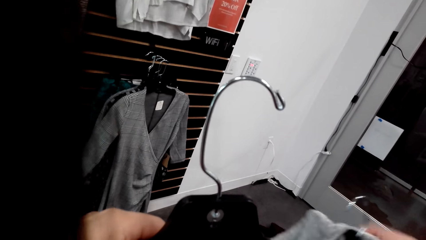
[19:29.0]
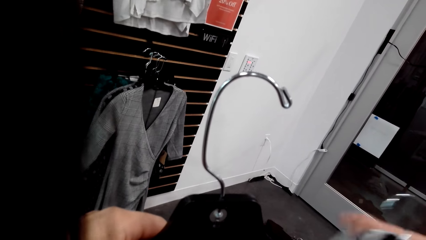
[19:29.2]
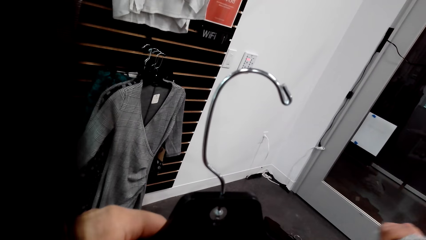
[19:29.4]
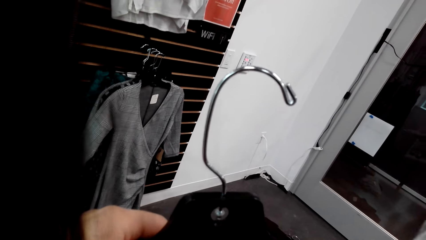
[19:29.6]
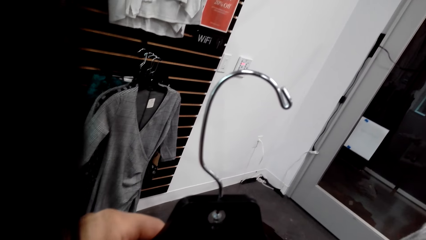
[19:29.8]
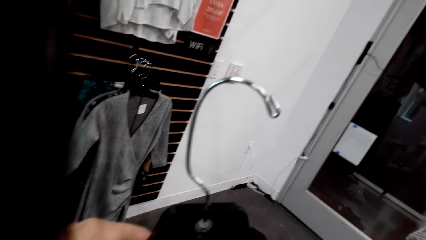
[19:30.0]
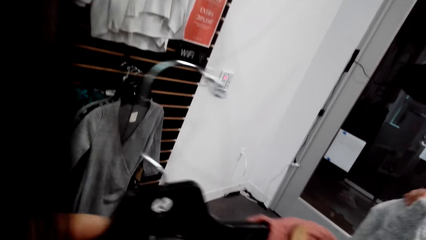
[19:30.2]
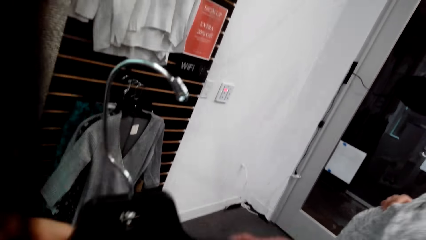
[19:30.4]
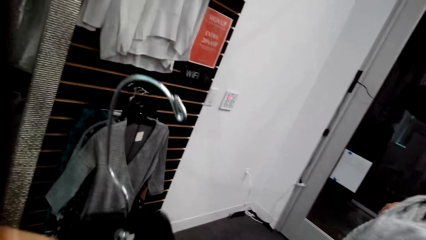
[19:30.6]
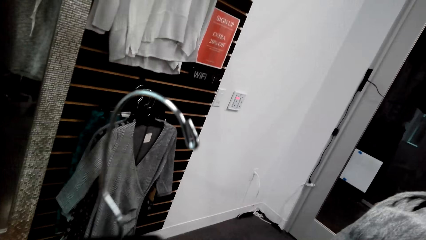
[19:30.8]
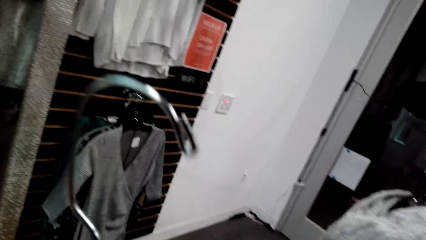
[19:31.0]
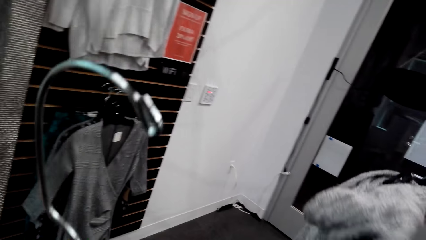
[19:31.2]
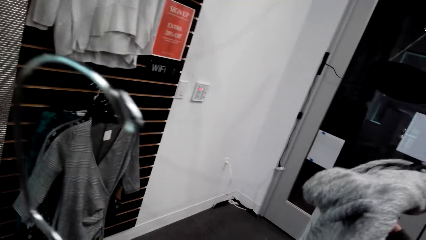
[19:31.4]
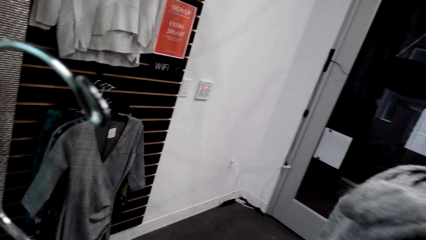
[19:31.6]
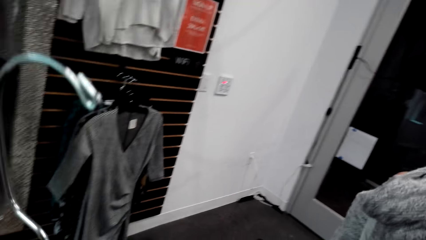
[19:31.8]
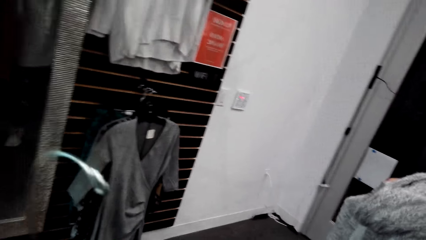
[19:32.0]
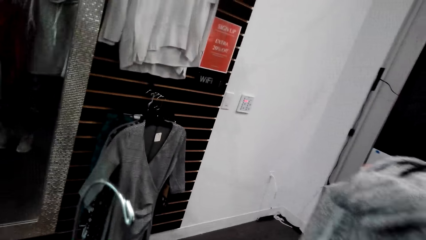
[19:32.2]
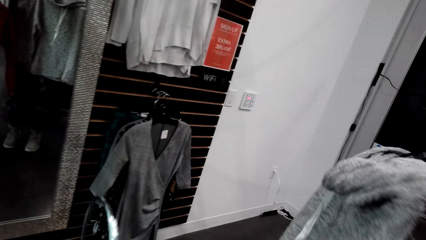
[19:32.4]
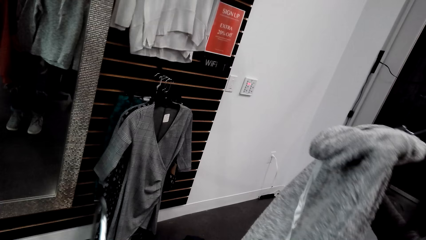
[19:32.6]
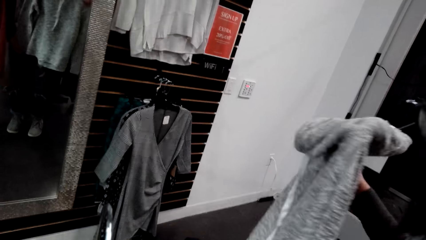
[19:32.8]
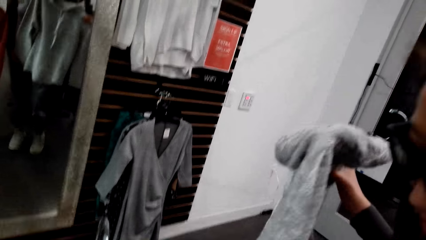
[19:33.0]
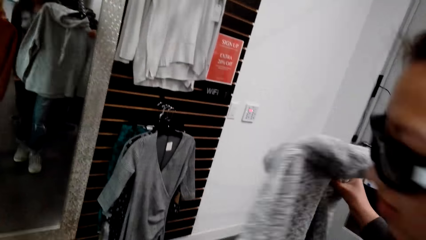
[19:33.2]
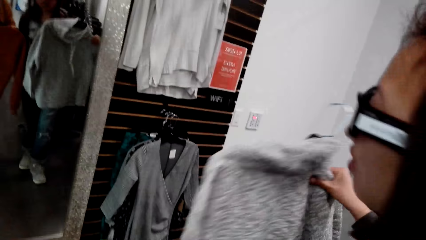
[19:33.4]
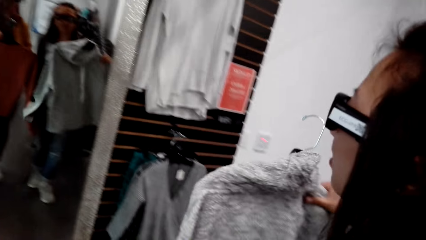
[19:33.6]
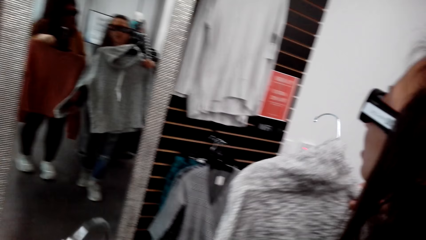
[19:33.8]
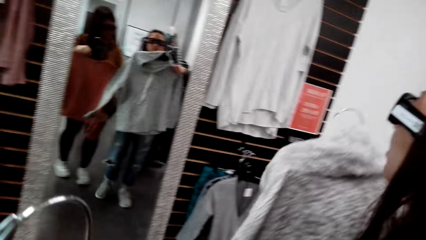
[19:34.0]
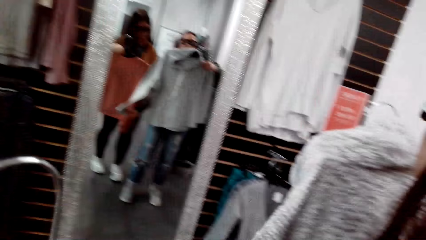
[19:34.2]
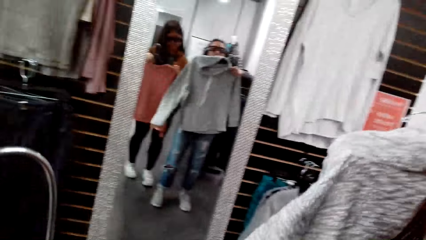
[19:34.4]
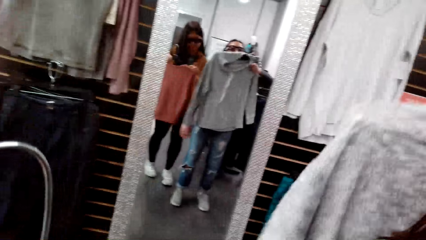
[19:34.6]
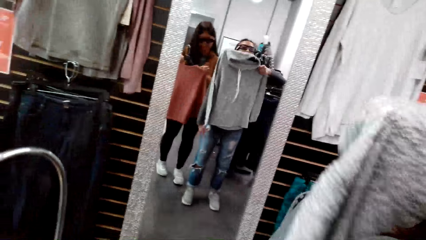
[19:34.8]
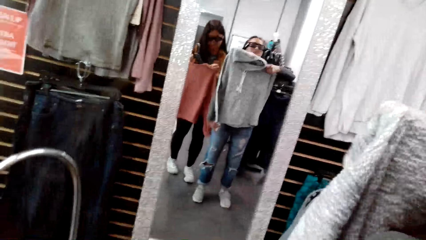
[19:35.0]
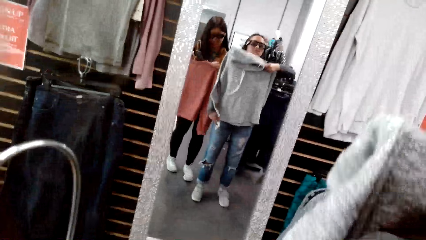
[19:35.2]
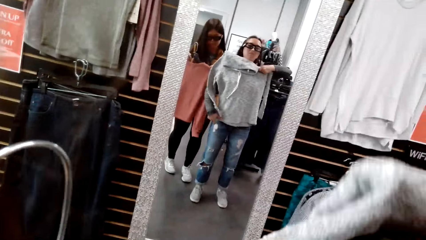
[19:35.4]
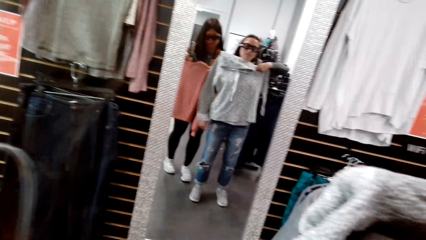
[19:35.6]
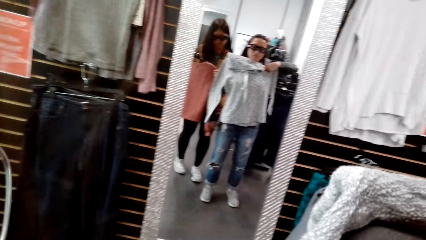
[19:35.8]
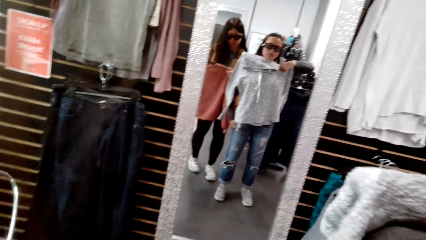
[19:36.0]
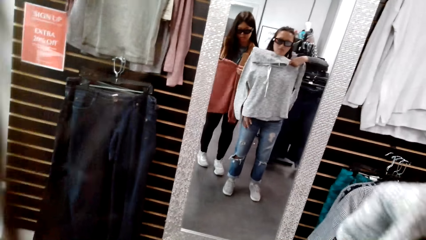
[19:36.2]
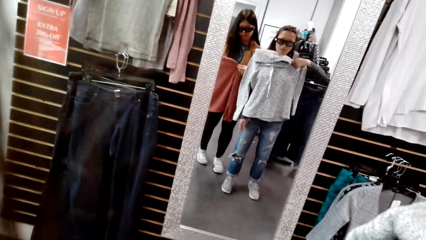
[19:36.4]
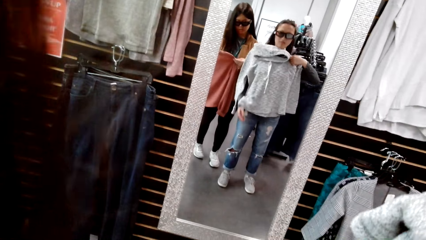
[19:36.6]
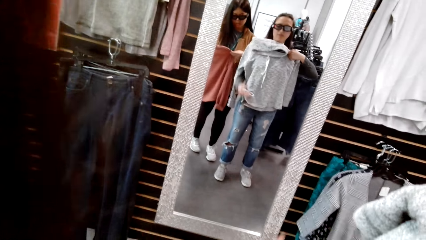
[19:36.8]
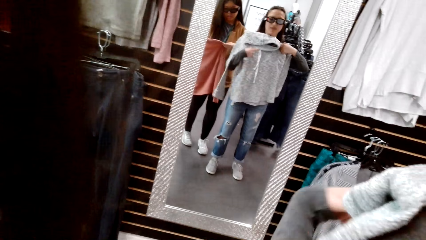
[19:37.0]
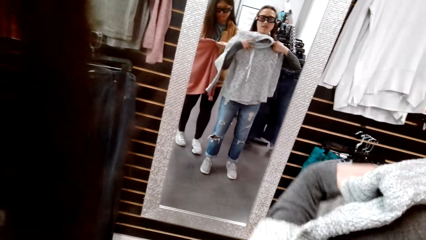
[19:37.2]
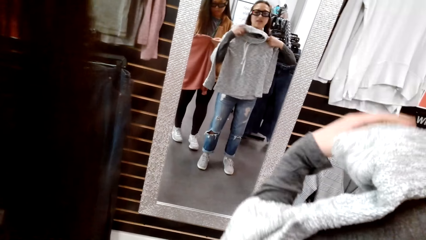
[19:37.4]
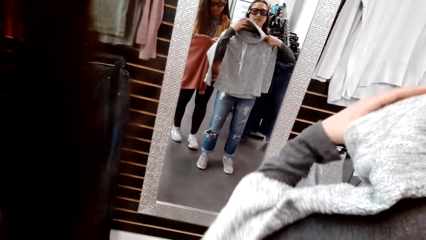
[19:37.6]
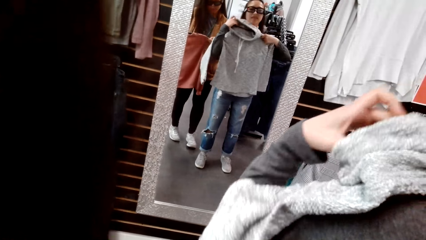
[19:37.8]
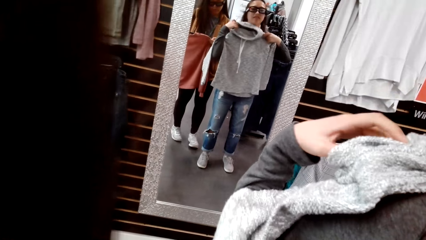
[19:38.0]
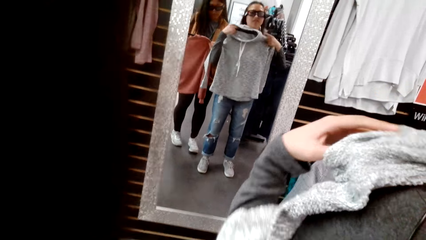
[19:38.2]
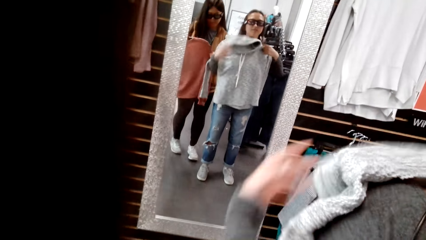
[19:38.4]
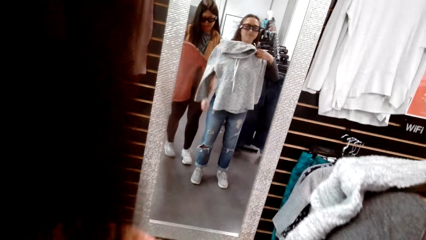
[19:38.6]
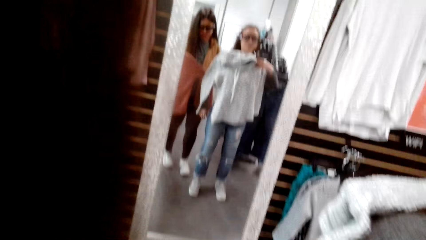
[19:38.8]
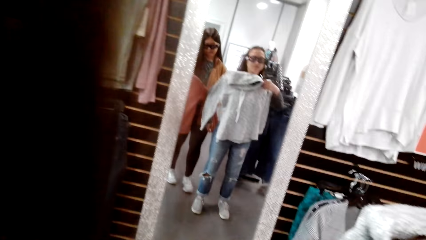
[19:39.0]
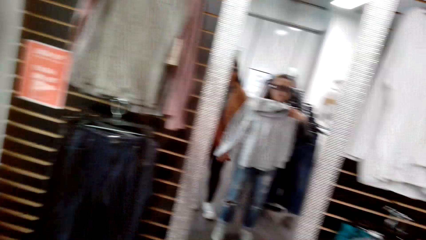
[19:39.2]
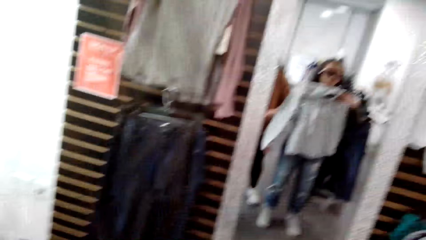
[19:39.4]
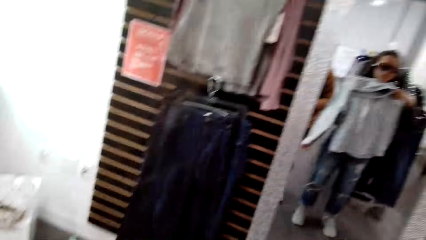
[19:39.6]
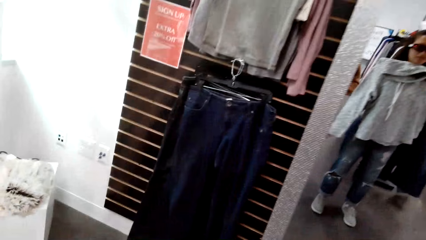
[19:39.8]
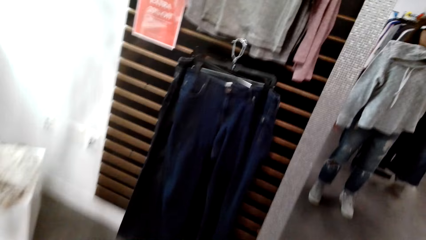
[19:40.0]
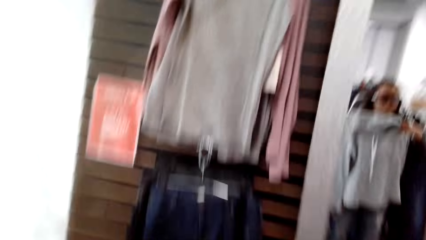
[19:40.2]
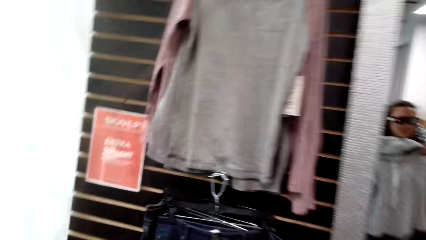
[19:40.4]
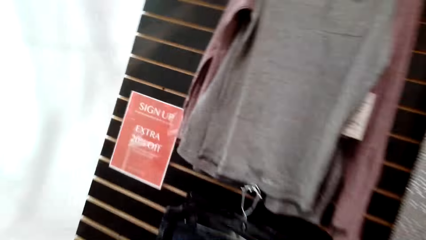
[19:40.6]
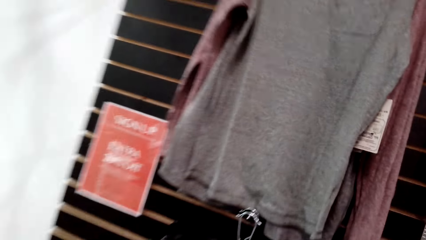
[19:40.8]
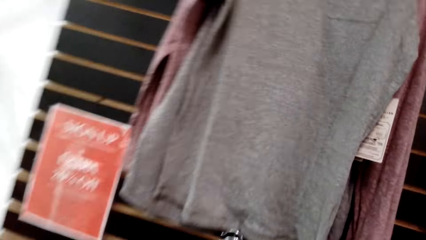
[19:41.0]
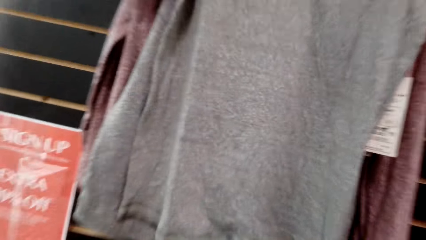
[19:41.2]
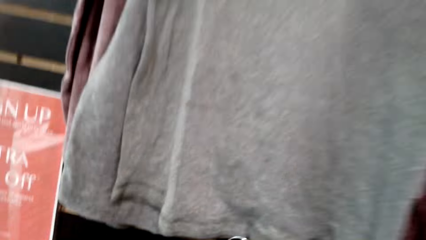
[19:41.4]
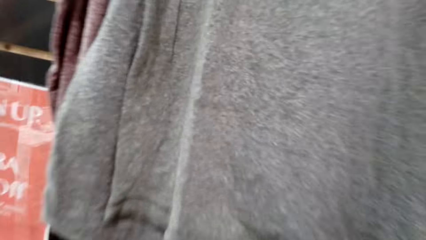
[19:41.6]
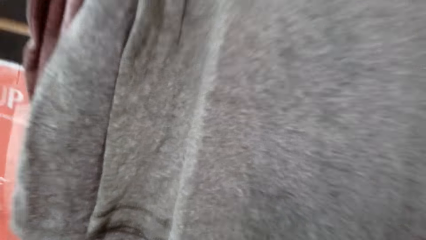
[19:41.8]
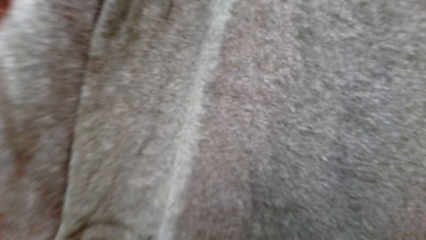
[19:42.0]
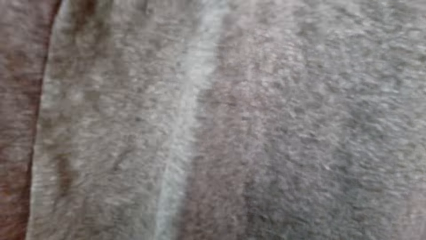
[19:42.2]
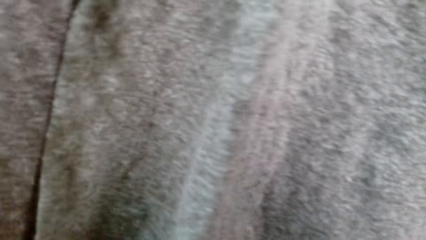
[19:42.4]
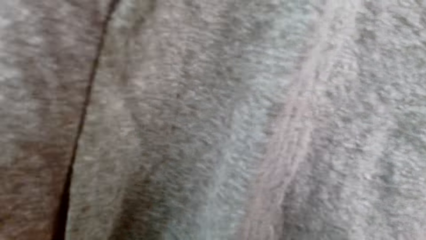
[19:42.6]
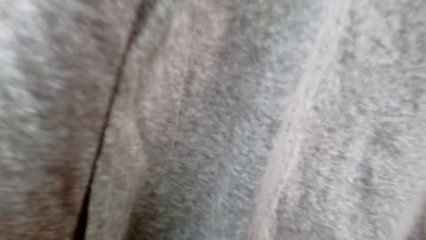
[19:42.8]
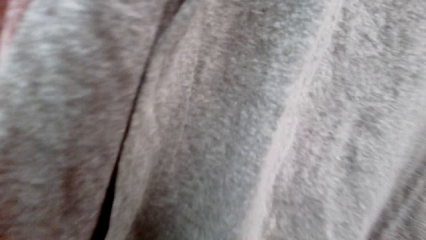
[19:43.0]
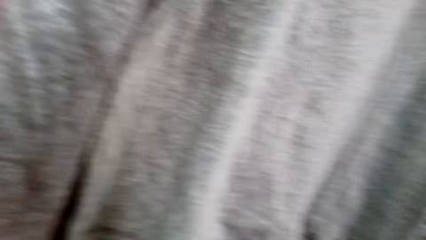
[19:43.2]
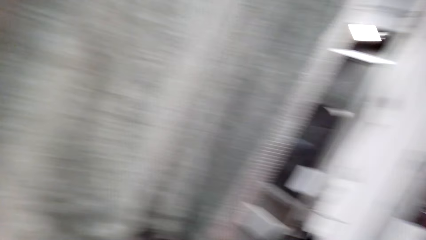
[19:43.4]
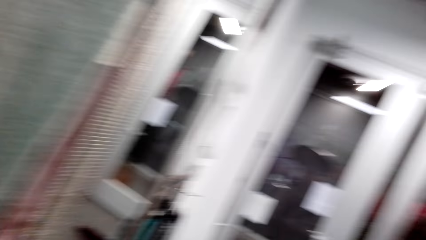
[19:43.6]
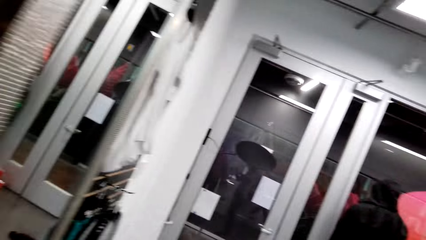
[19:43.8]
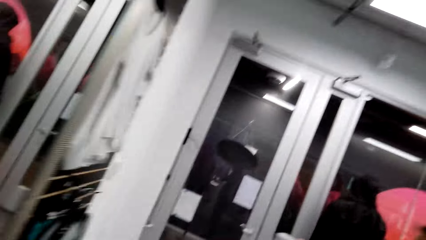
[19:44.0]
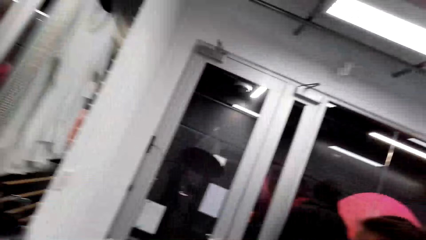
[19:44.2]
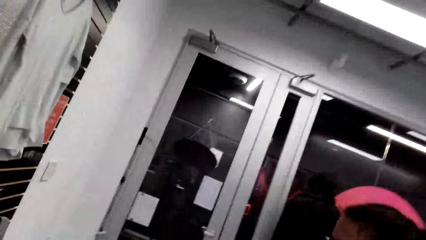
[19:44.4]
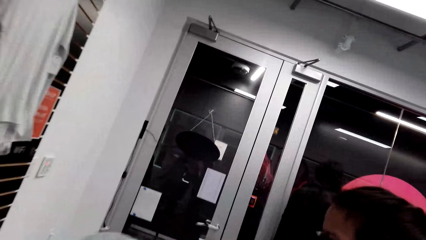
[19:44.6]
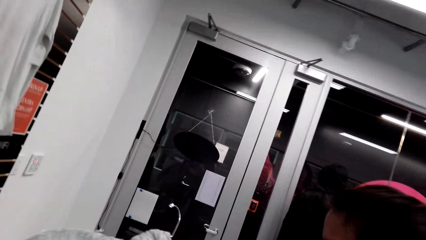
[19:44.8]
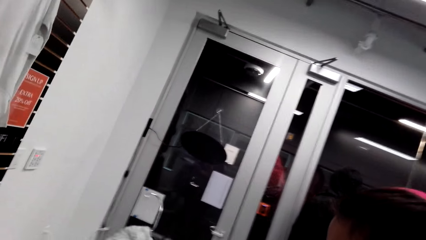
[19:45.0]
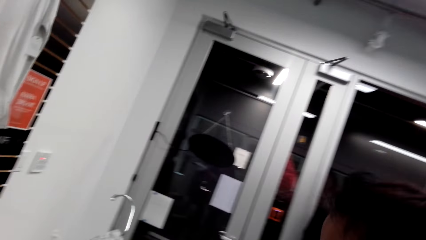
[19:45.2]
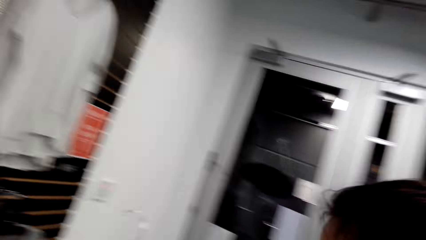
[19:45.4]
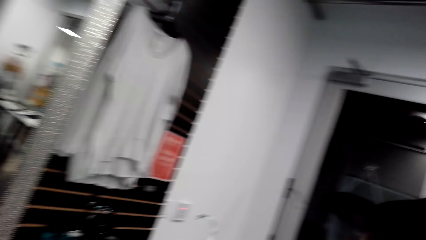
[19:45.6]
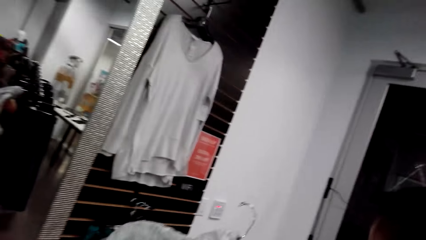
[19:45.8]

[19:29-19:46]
A man talks to the camera wearer. The camera wearer talks to the man. The man looks into the mirror. The camera wearer talks to the man and looks at the clothes.
